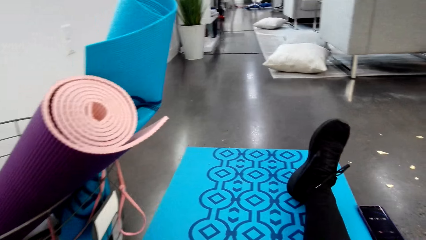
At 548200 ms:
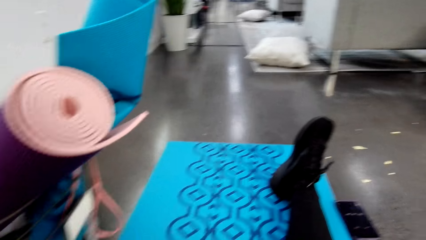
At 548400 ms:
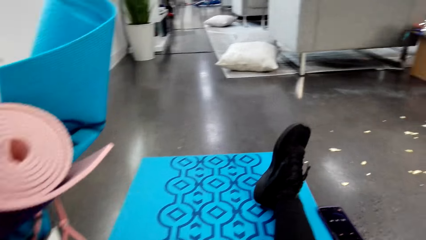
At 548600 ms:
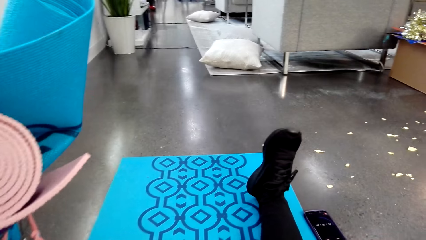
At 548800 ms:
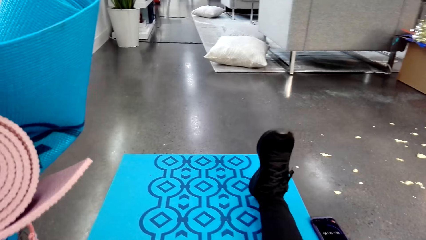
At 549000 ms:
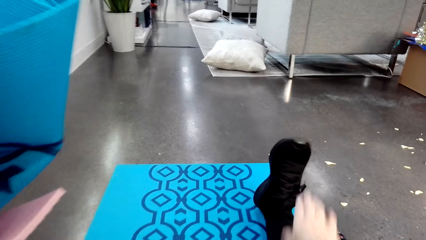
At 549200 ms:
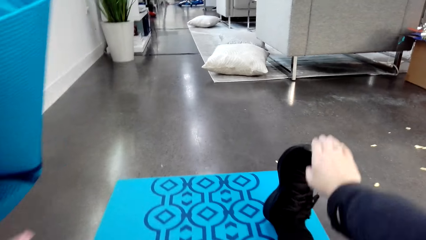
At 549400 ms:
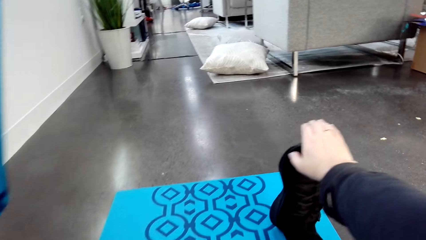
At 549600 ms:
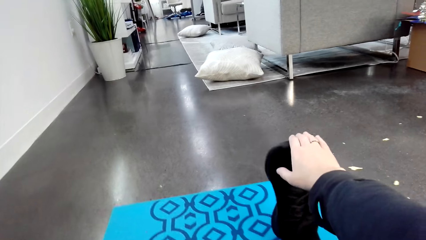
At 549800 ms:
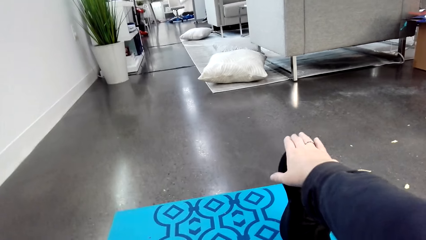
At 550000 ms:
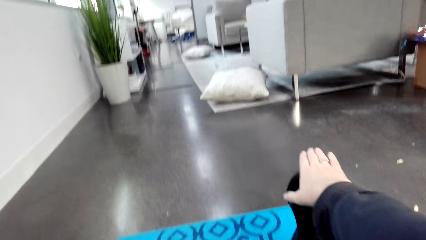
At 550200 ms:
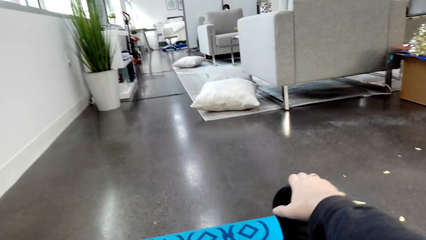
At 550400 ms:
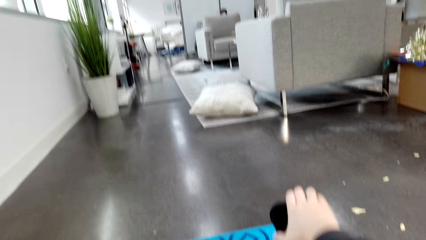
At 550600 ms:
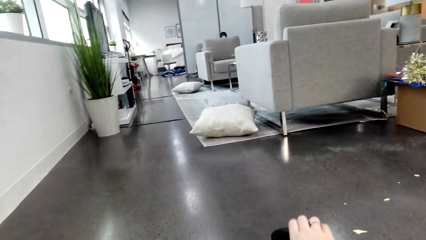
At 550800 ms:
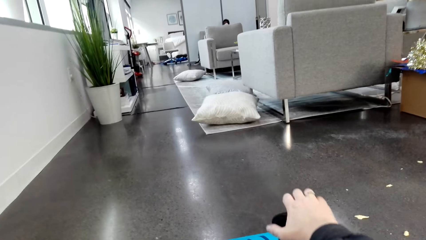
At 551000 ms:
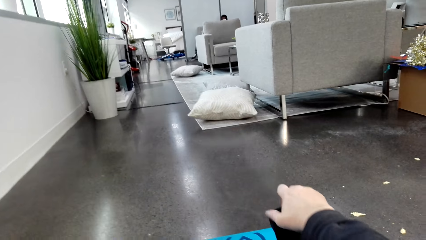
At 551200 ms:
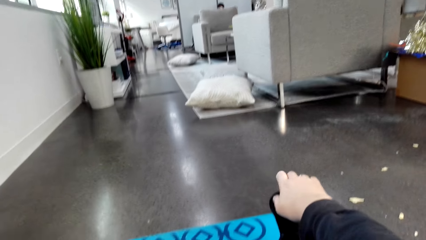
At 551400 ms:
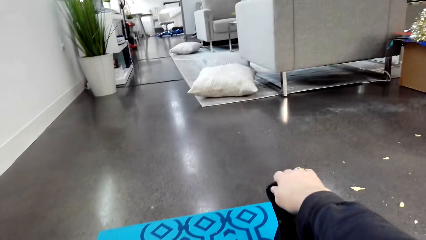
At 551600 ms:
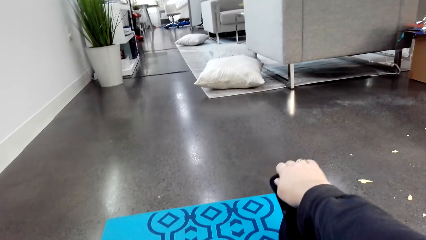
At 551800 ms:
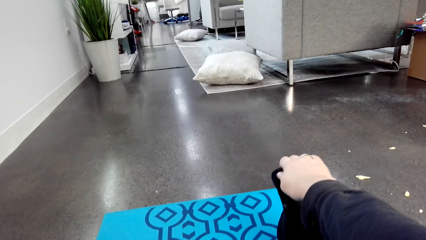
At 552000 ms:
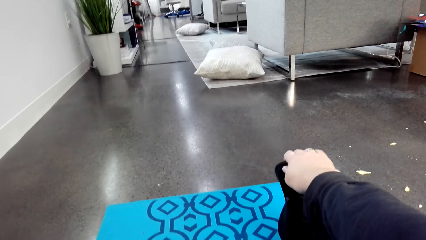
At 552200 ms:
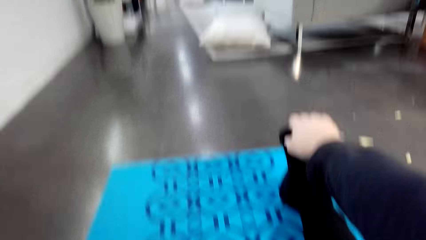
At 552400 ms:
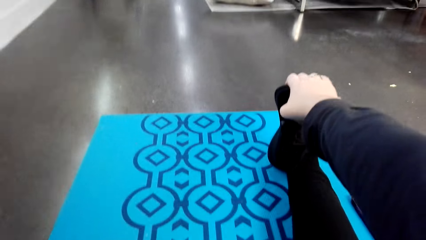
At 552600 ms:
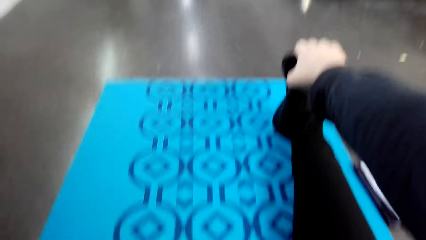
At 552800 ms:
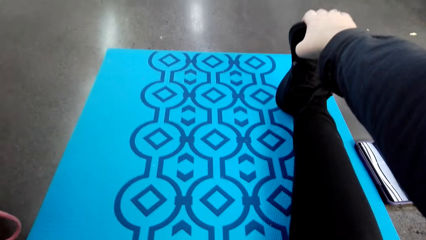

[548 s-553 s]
The camera wearer exercises on the yoga mat.

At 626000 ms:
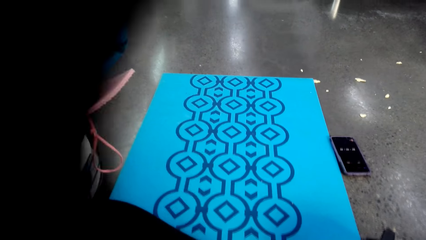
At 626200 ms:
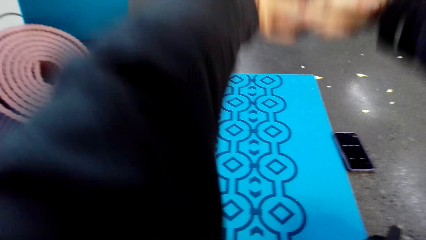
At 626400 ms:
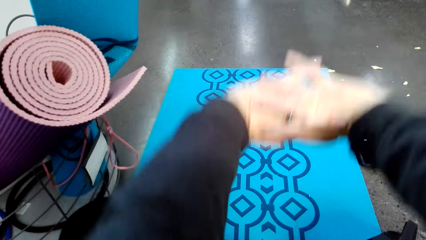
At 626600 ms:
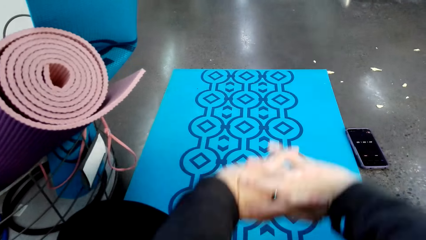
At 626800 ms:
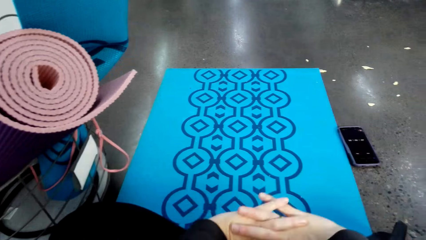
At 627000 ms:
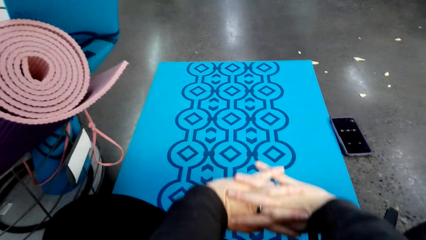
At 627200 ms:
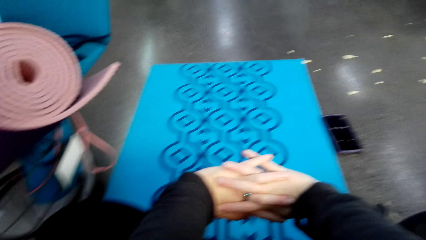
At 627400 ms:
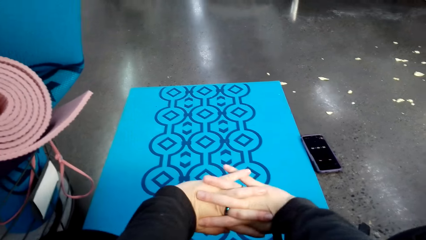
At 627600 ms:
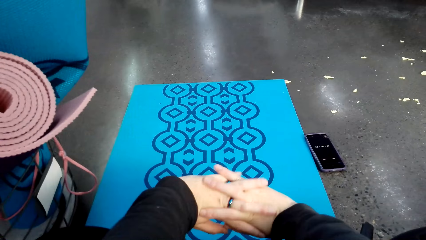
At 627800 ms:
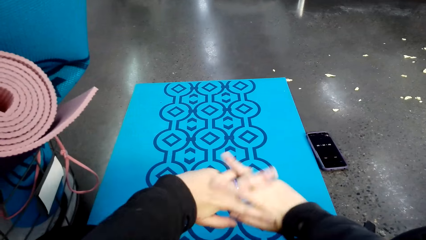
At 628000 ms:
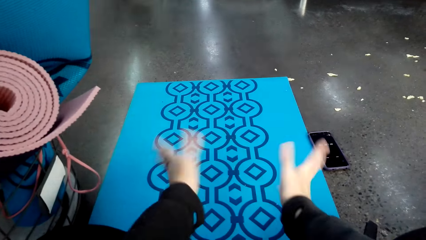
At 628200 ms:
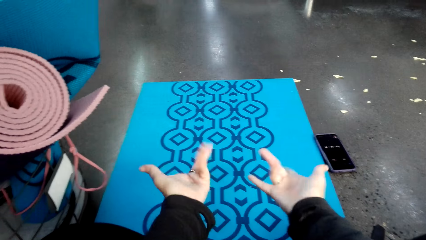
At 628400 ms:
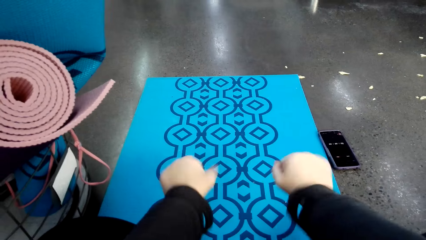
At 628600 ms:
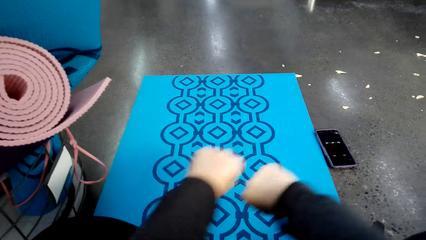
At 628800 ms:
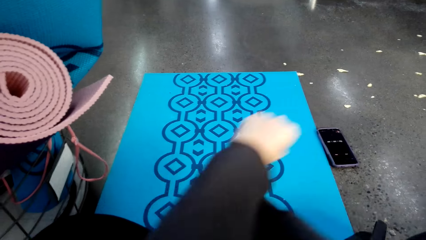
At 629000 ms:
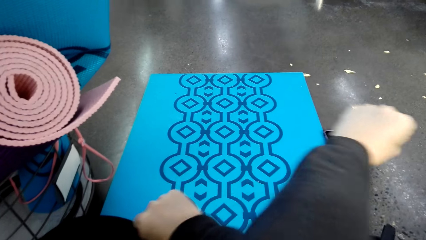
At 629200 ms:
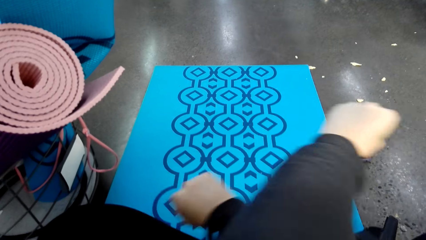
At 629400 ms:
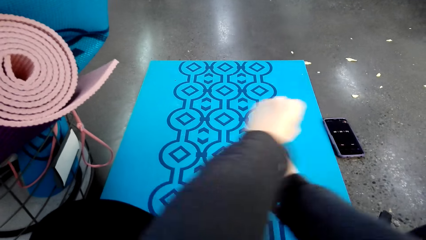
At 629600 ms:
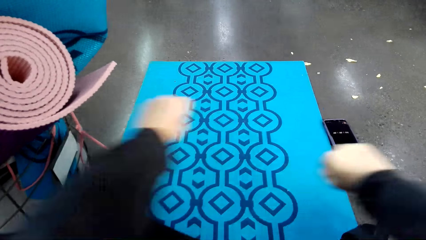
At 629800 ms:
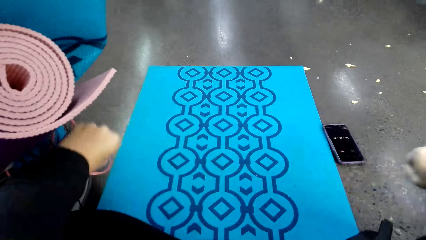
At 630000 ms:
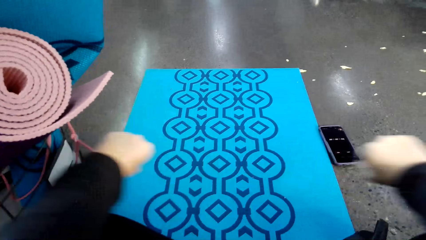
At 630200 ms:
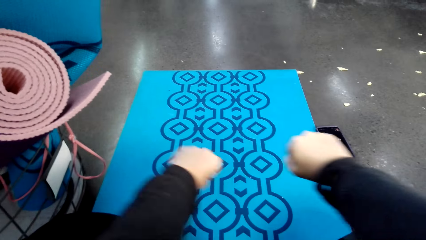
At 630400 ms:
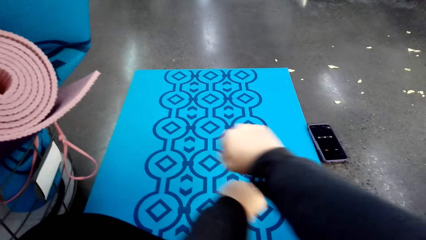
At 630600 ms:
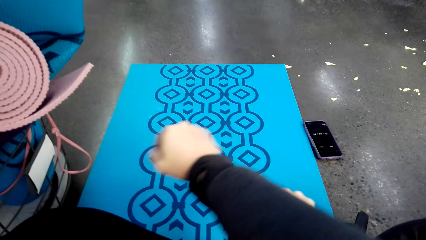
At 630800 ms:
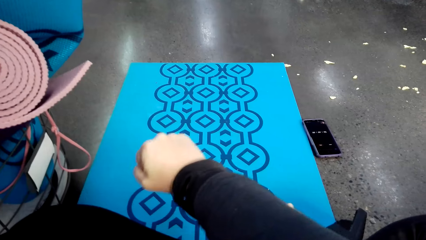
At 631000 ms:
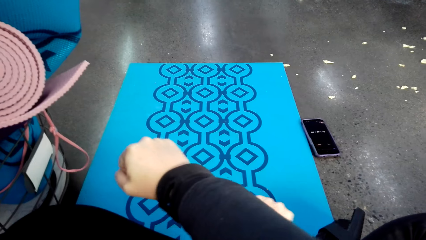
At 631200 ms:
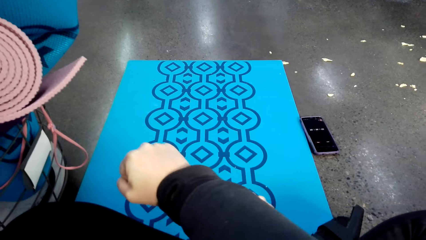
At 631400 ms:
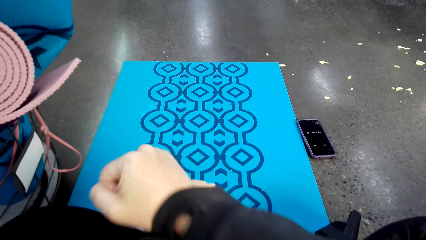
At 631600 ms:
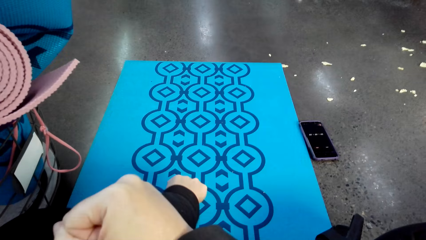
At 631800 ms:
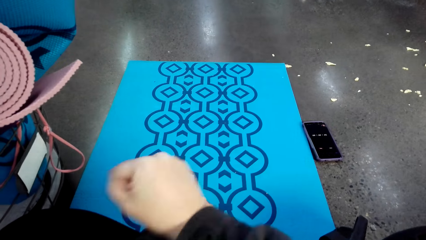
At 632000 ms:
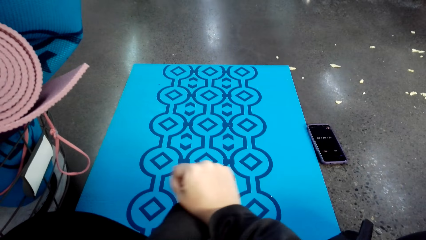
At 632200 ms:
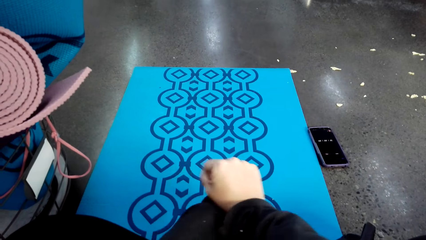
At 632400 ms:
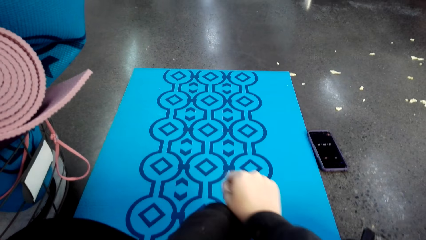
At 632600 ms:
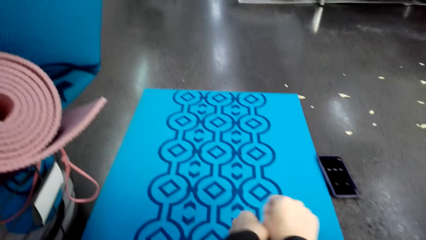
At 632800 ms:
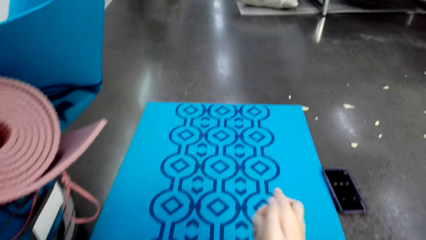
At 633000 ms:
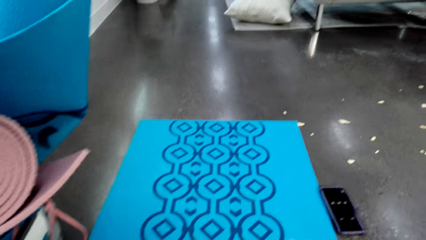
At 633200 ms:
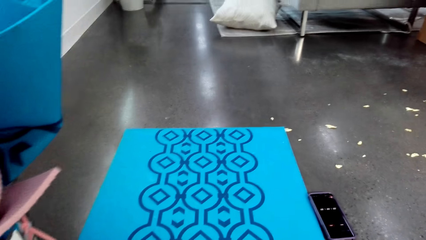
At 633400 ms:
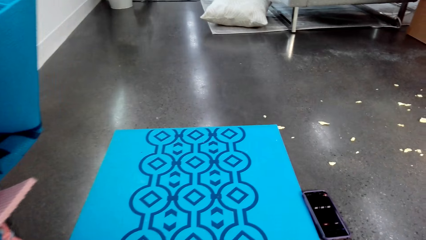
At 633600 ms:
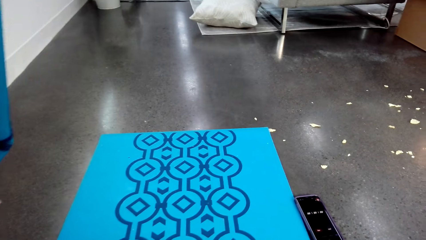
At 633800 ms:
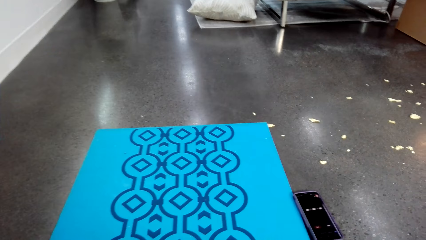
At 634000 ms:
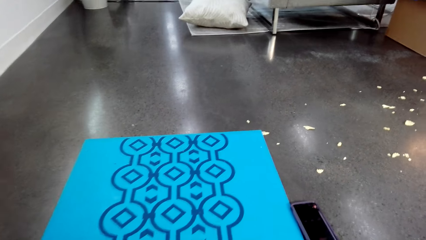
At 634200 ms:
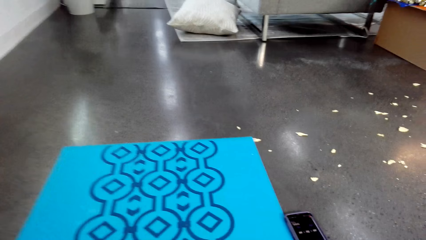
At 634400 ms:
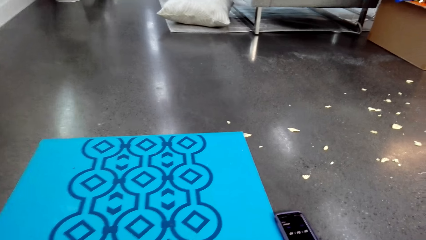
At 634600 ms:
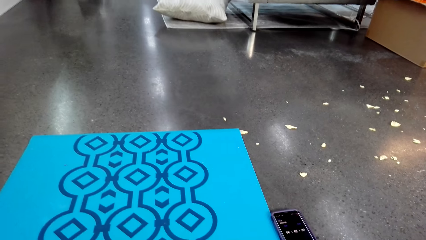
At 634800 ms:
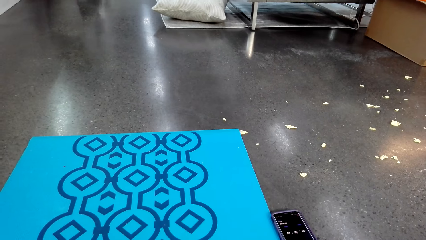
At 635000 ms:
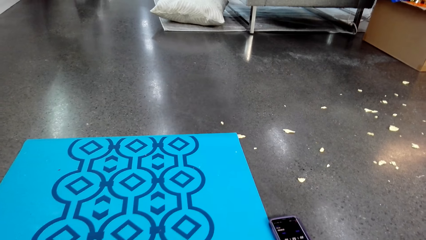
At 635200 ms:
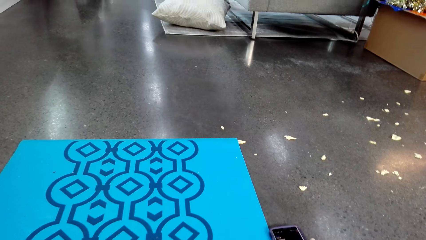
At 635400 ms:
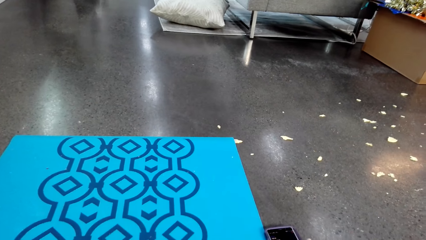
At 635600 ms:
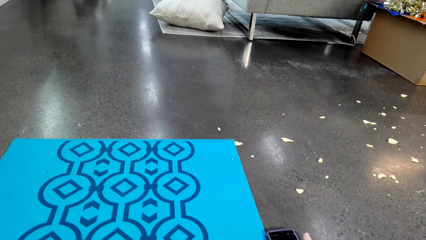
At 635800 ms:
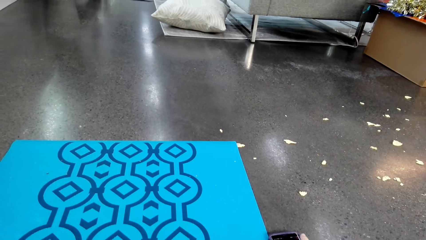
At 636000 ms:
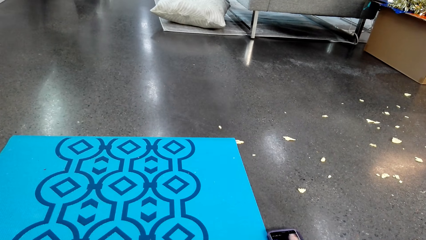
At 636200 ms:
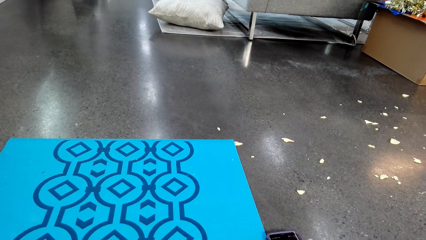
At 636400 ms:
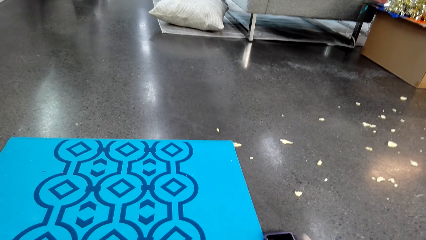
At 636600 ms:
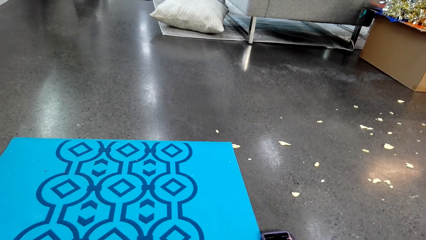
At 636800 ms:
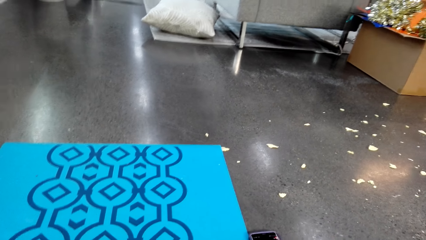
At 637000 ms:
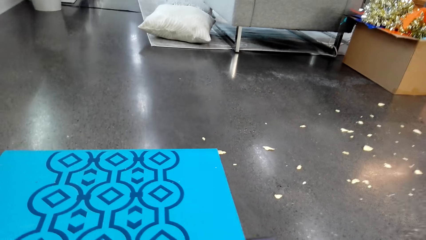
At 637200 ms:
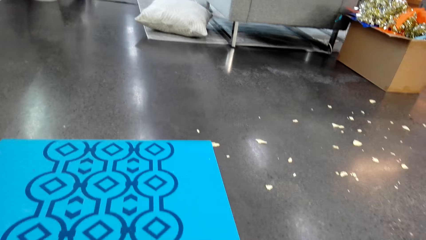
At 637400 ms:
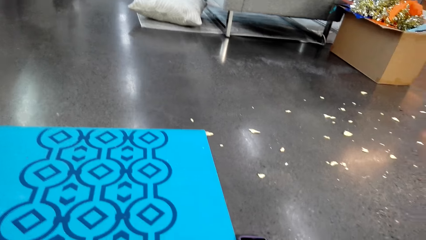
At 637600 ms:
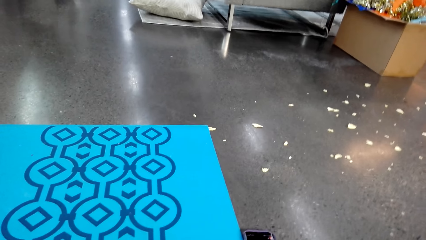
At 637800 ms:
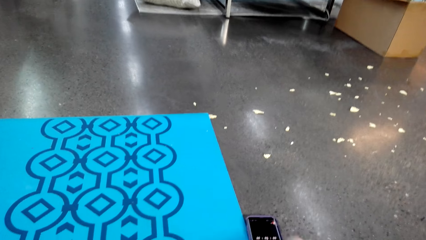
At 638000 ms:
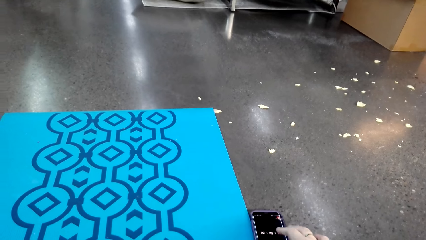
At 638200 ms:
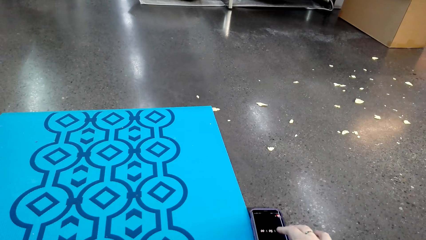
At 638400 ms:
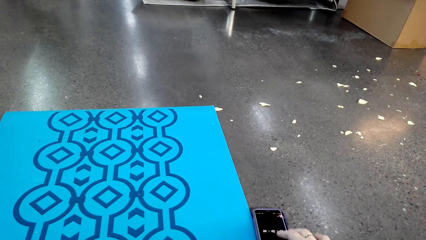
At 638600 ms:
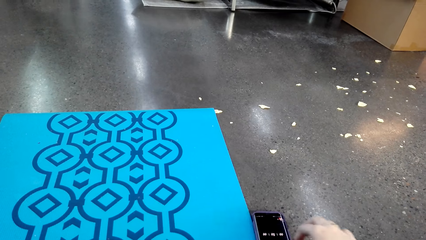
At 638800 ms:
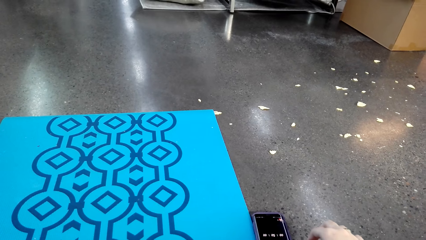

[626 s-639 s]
The camera wearer stretches the hands. They tap a cellphone. They dialogue with a man. They scroll the cellphone.
